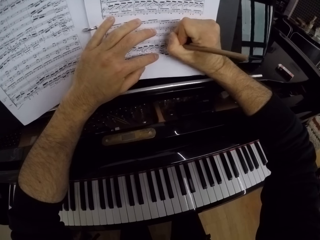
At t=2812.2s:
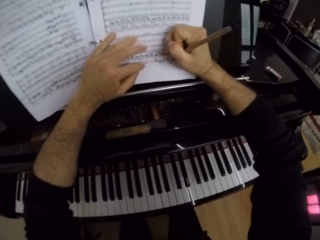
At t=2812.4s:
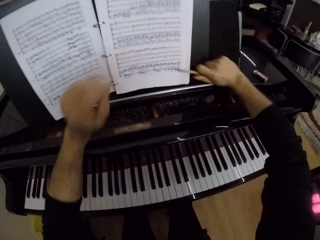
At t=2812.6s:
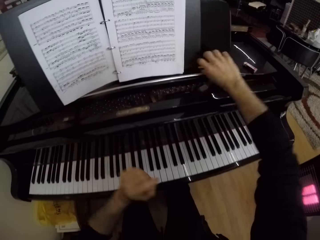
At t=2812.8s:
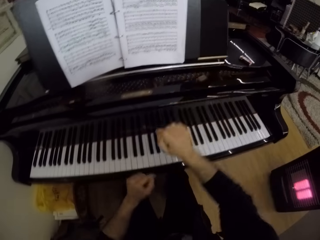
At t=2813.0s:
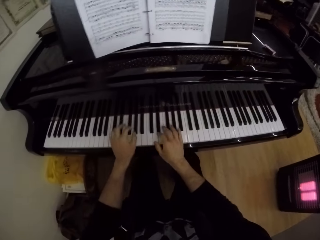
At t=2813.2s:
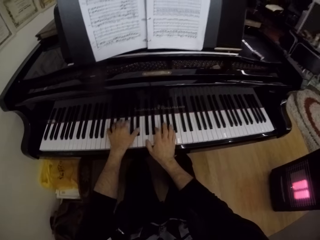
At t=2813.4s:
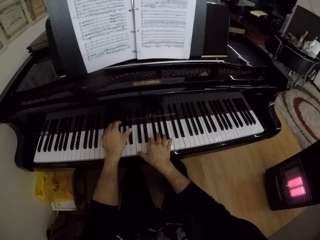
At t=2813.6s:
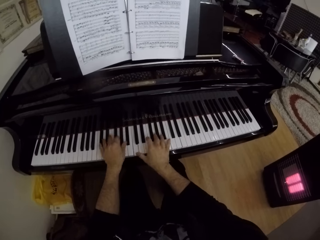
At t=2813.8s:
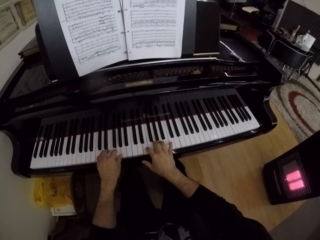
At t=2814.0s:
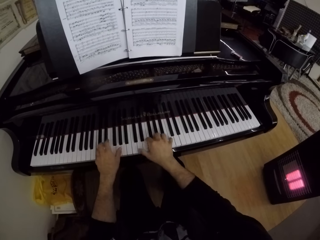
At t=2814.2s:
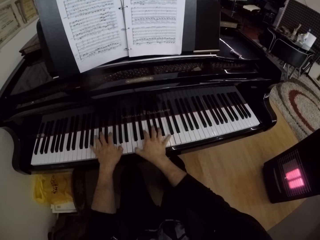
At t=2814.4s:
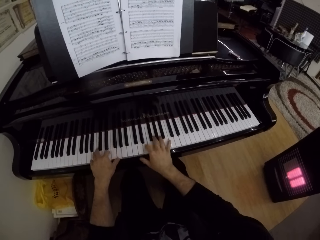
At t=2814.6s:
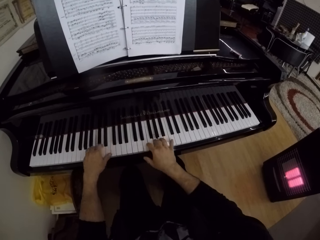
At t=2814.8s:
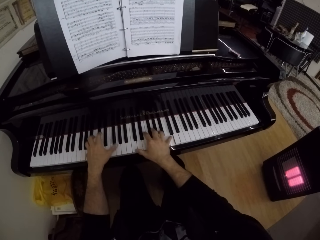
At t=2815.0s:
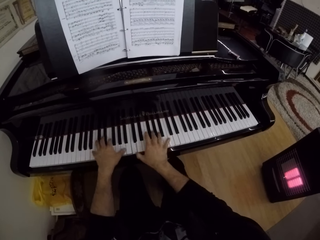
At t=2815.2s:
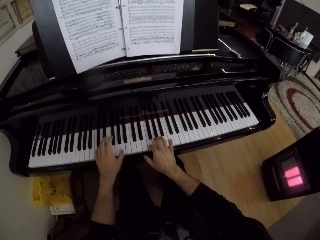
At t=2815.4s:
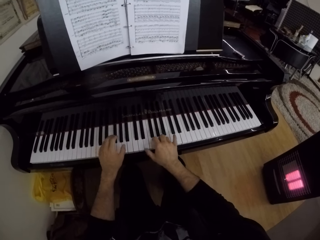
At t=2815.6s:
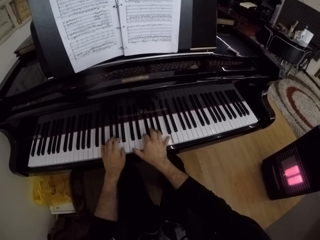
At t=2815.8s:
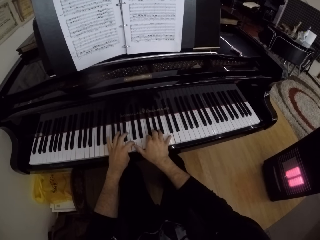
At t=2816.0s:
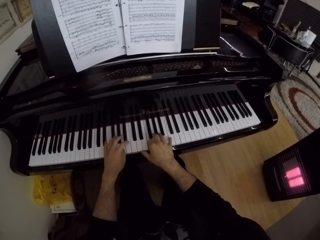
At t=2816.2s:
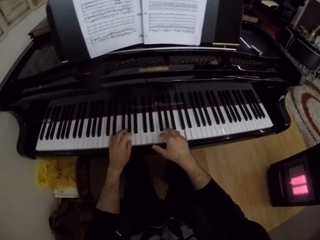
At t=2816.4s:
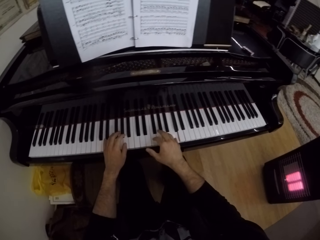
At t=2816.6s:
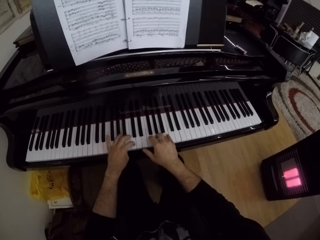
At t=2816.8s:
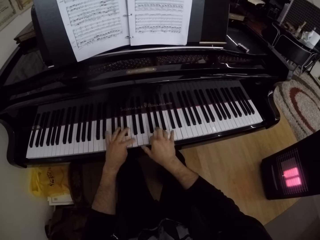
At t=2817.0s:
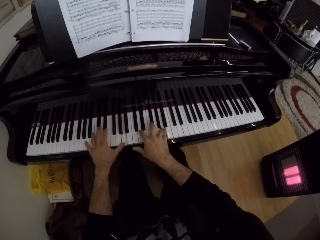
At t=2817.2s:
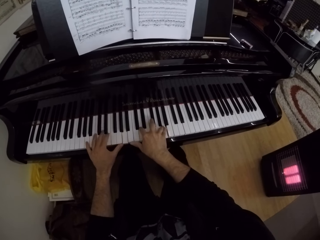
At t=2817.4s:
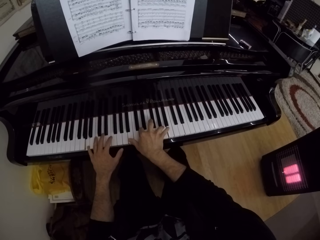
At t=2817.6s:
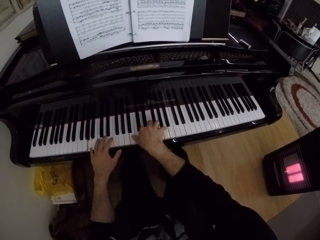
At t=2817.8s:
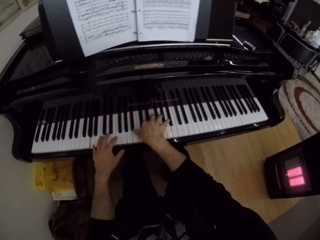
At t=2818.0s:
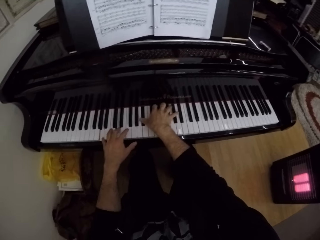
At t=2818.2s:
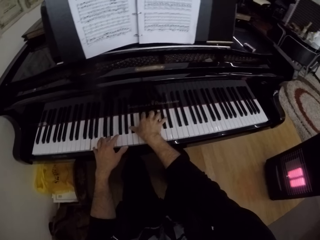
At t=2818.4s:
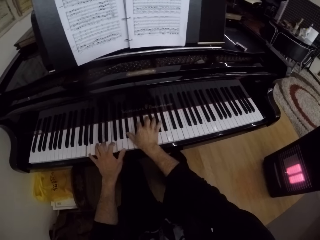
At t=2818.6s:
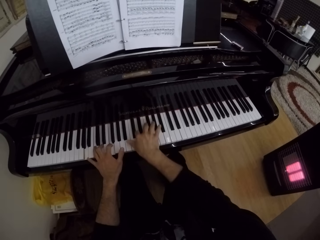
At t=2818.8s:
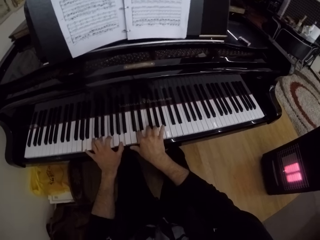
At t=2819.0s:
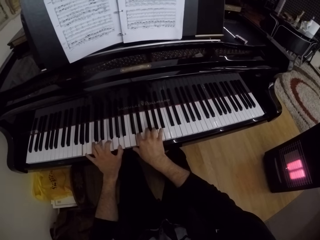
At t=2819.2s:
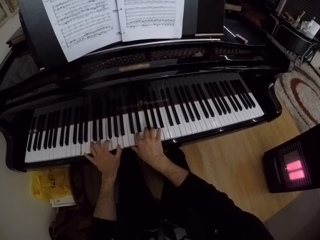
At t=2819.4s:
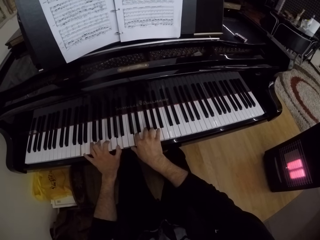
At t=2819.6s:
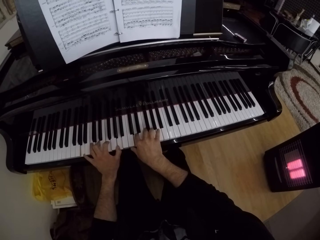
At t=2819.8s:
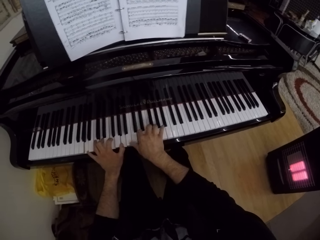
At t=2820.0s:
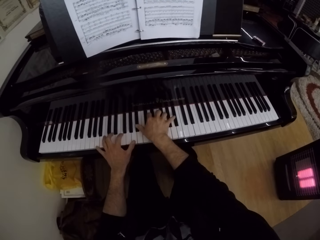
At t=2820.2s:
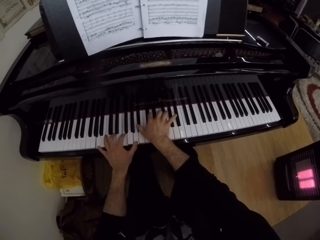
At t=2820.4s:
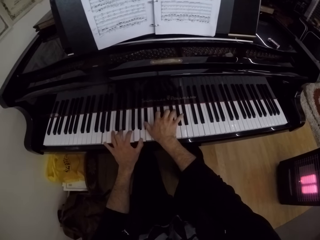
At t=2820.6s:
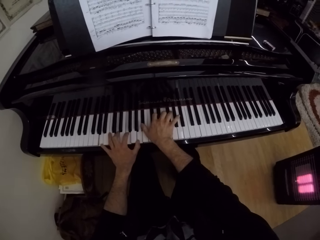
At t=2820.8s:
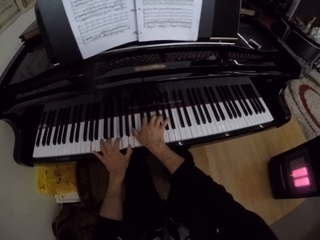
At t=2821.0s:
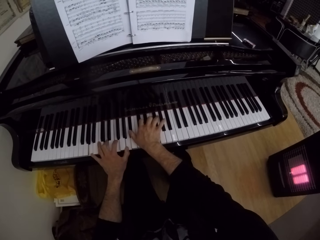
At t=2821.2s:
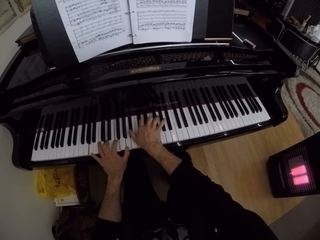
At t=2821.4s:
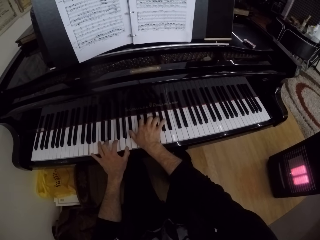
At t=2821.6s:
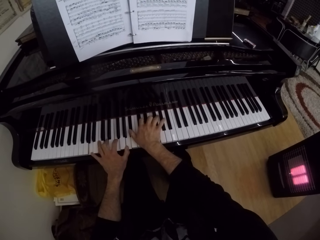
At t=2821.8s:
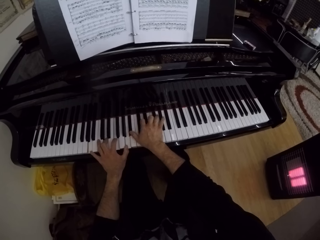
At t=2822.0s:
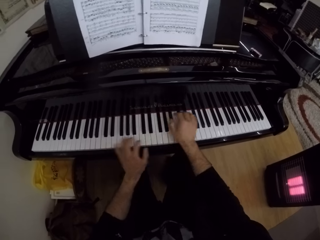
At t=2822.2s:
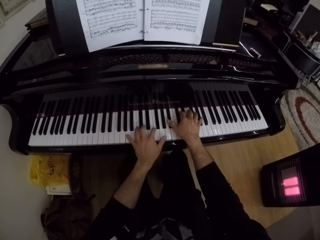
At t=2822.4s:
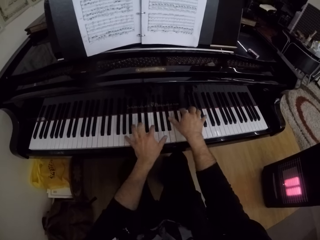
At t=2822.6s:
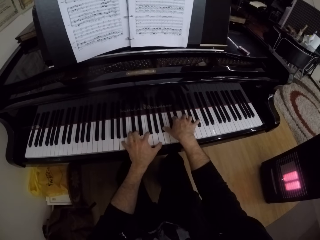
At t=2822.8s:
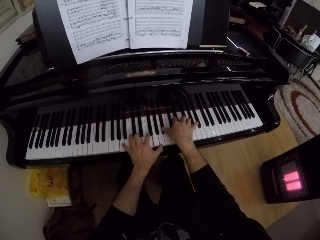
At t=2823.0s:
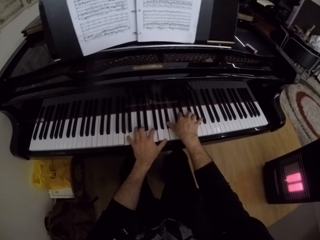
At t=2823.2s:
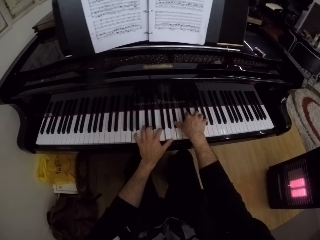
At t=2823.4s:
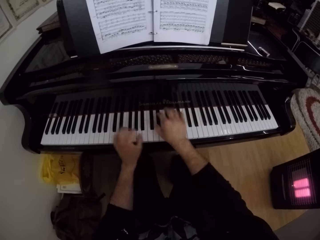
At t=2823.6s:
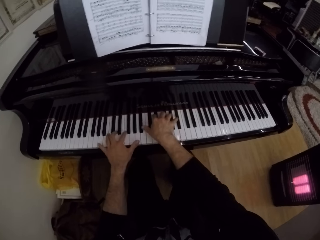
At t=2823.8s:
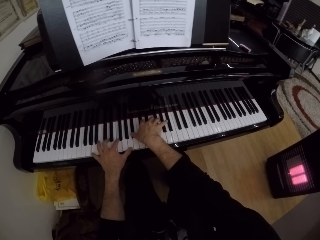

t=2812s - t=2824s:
The camera wearer drops the pencil on the music rack with his right hand. He plays the keys on the keyboard of the grand piano with both hands.

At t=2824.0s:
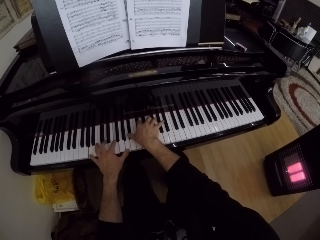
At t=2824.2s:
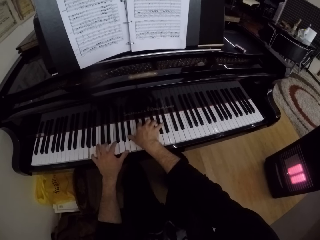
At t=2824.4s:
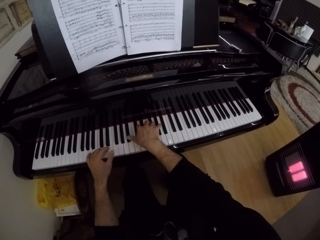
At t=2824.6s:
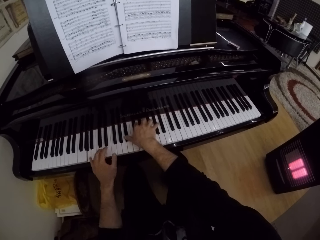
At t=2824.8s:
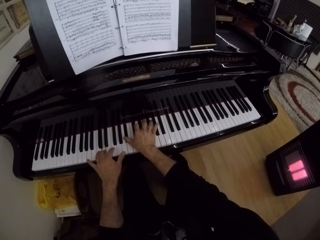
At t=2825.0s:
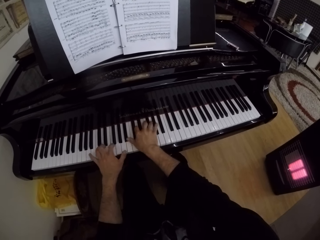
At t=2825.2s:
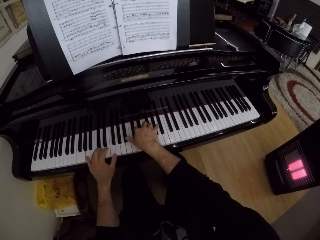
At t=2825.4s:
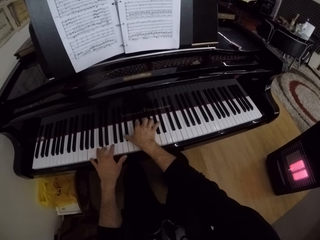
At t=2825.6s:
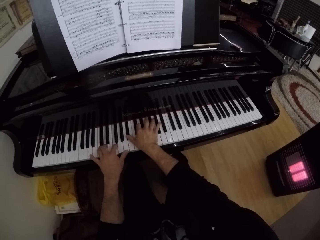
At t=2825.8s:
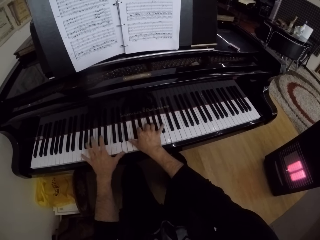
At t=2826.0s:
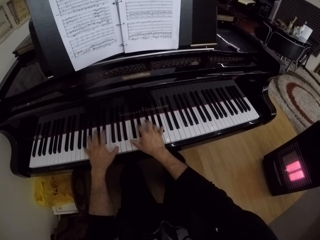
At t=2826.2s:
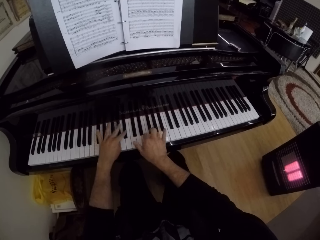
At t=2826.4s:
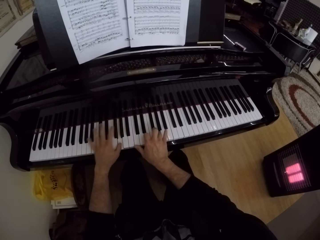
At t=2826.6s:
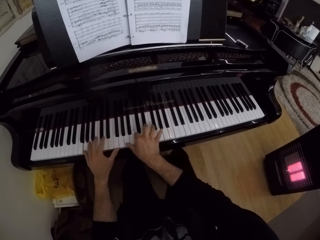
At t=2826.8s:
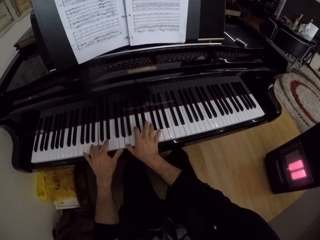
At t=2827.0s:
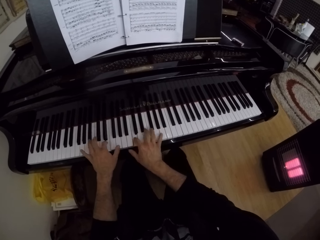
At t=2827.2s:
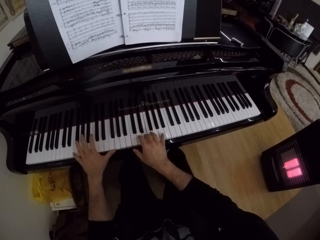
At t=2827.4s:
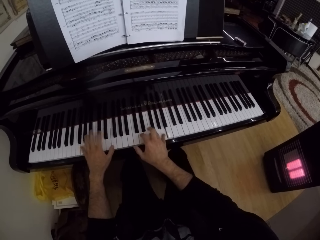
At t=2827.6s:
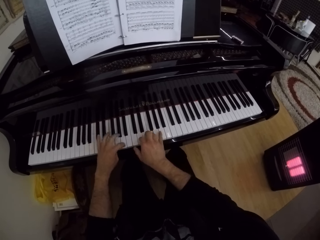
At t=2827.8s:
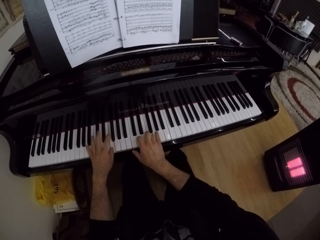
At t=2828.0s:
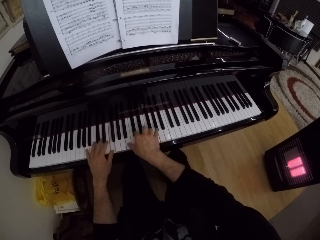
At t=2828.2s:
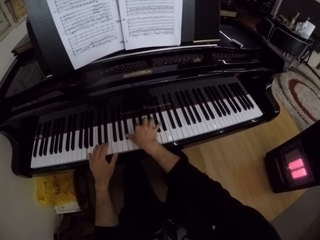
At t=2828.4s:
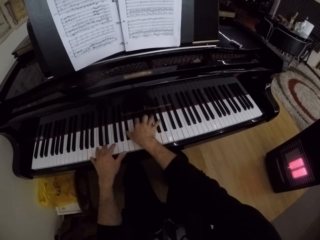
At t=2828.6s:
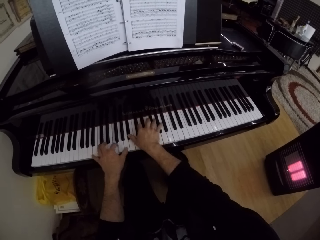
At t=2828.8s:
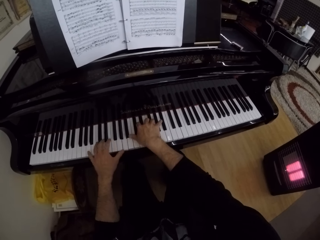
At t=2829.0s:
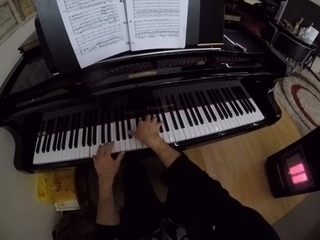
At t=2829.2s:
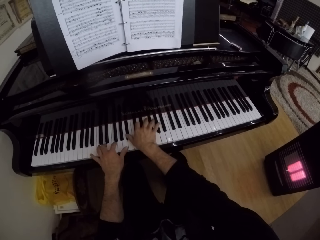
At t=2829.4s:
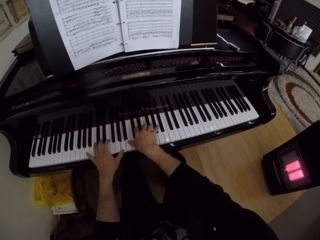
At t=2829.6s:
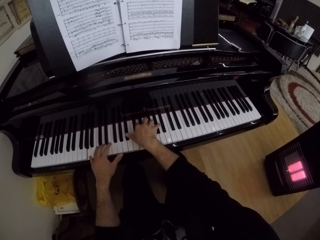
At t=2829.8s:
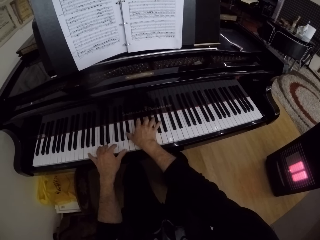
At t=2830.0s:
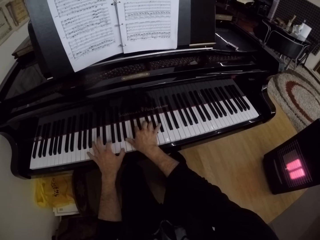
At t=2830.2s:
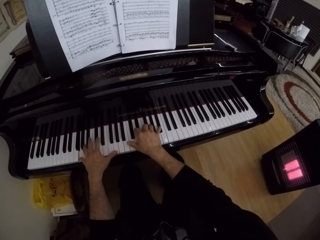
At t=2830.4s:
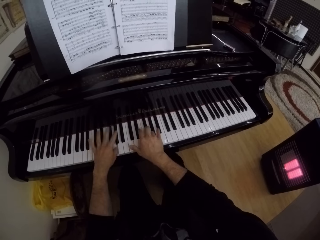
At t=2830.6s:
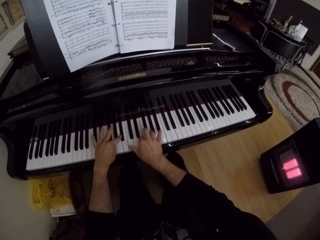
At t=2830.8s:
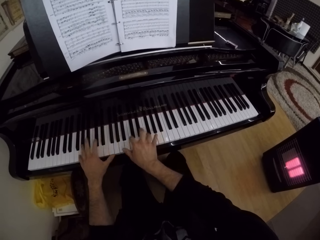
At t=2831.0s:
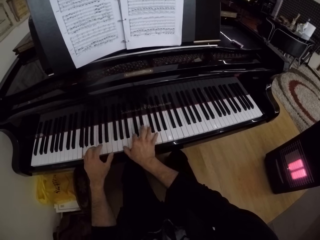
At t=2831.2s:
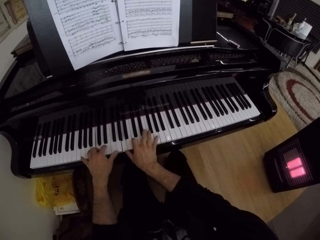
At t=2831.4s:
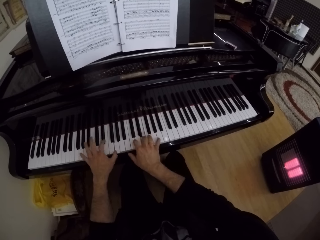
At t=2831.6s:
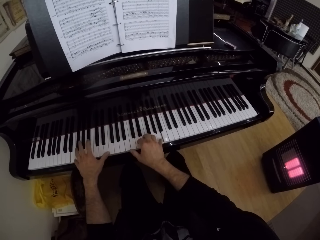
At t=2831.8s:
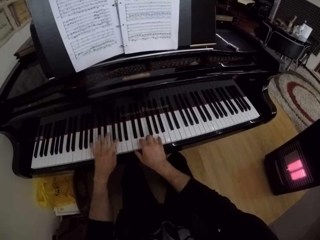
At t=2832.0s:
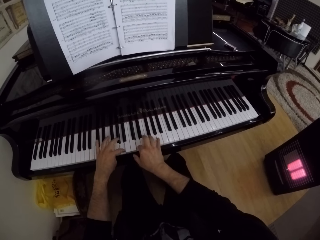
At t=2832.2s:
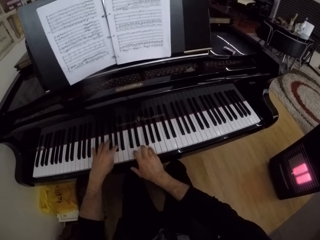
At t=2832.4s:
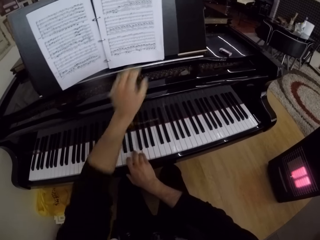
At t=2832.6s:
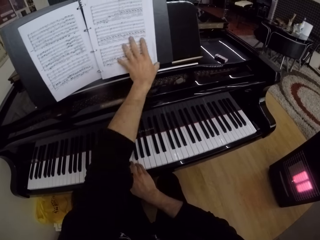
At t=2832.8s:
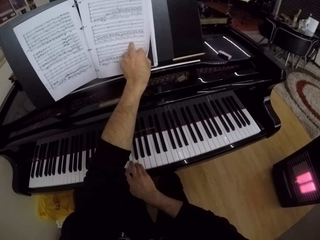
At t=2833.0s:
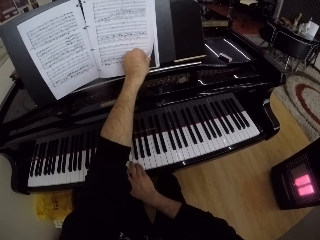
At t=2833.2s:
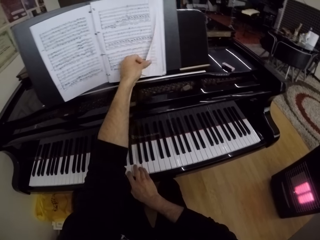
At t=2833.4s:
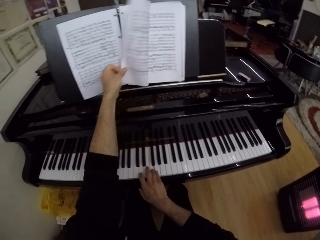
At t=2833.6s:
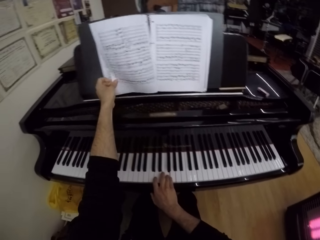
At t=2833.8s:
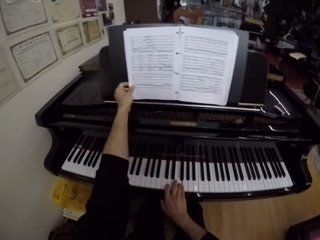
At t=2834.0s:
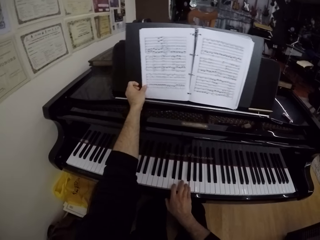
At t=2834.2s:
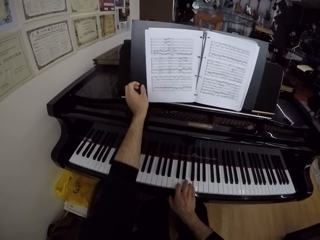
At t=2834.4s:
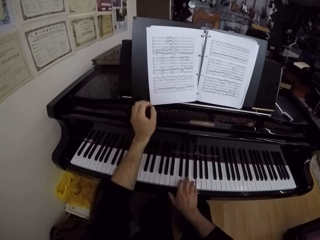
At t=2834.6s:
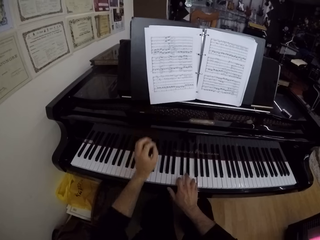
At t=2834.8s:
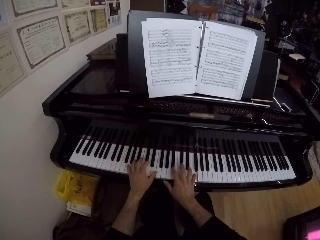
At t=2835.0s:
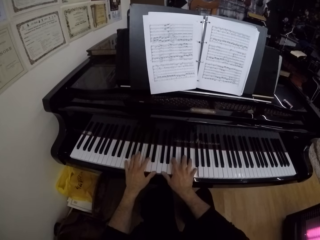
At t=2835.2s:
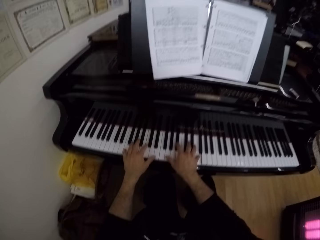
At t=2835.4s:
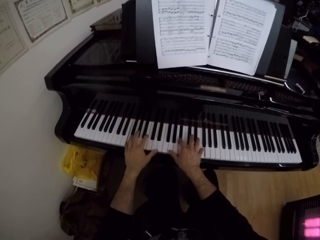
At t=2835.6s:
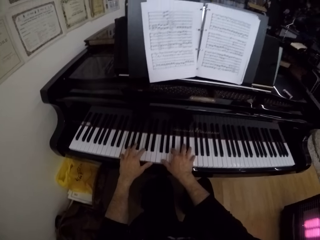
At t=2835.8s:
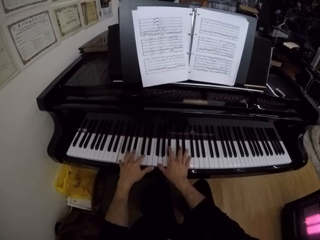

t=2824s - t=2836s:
The camera wearer flips a page of the music sheet on the music rack with his left hand. He plays the keys on the keyboard of the grand piano with both hands.
